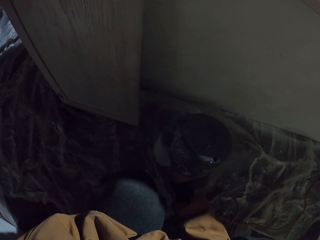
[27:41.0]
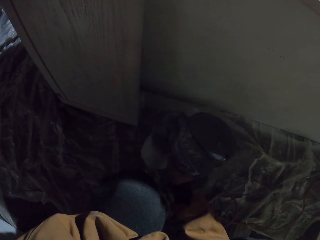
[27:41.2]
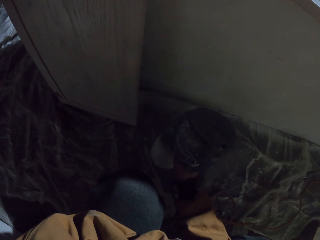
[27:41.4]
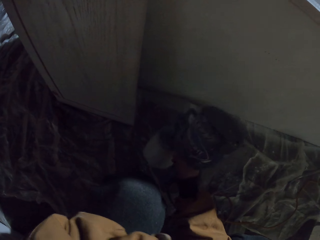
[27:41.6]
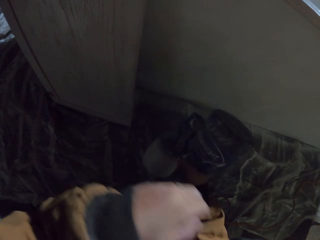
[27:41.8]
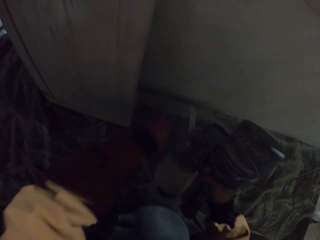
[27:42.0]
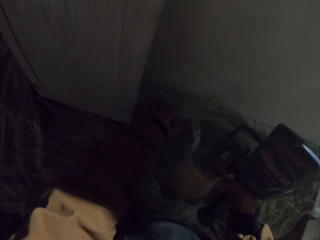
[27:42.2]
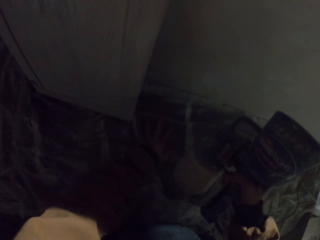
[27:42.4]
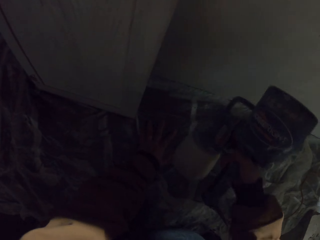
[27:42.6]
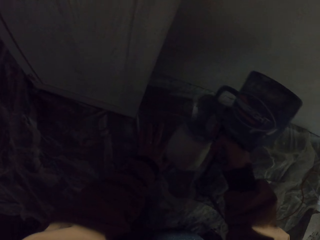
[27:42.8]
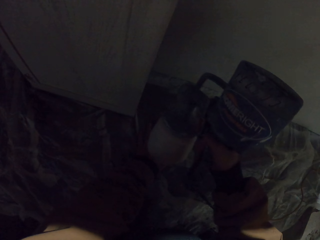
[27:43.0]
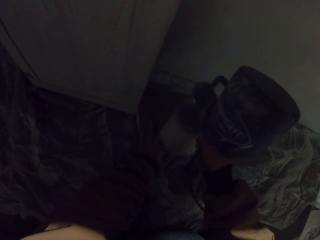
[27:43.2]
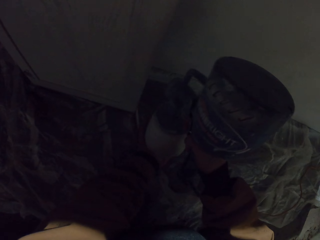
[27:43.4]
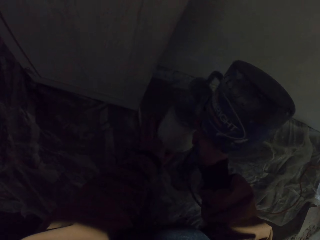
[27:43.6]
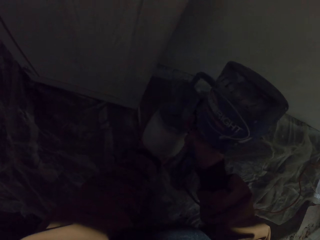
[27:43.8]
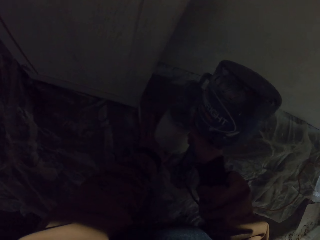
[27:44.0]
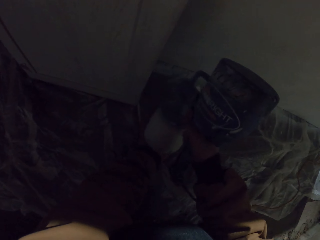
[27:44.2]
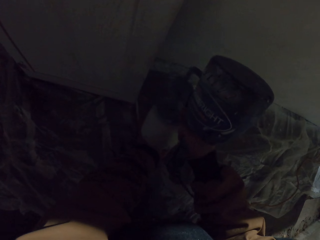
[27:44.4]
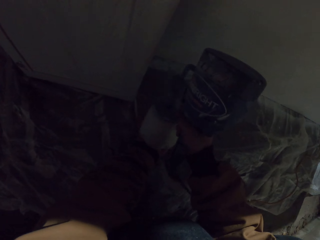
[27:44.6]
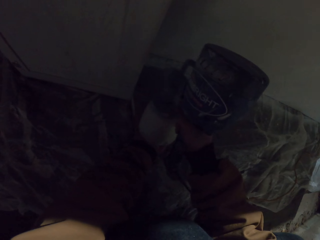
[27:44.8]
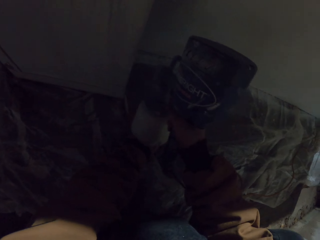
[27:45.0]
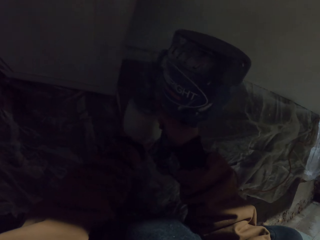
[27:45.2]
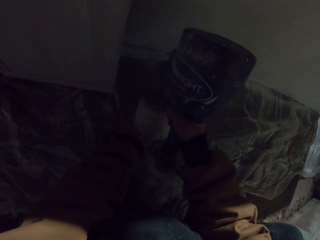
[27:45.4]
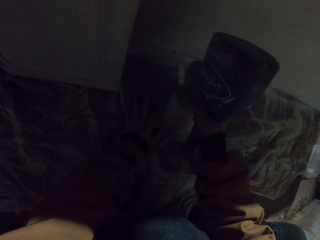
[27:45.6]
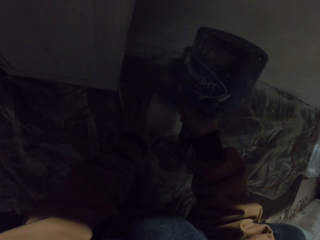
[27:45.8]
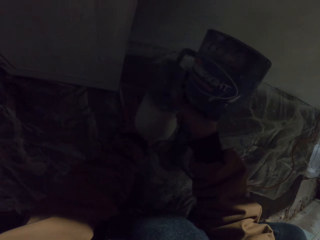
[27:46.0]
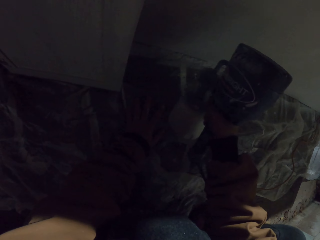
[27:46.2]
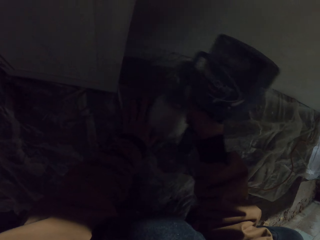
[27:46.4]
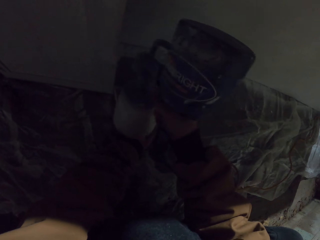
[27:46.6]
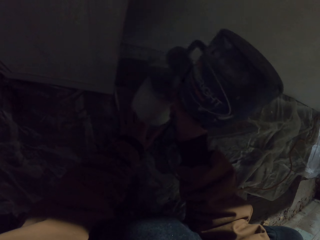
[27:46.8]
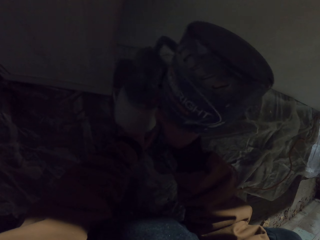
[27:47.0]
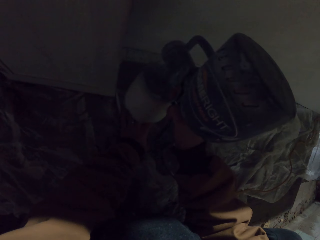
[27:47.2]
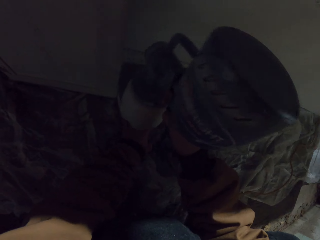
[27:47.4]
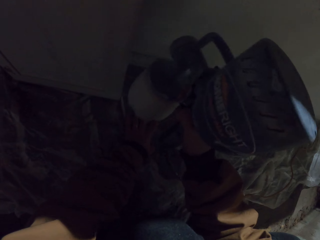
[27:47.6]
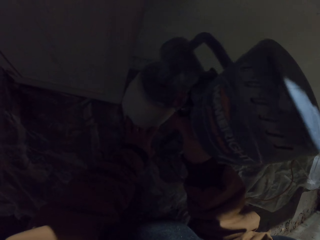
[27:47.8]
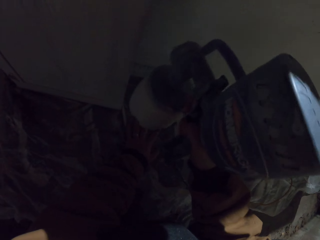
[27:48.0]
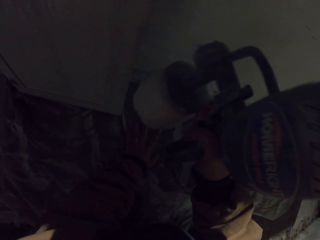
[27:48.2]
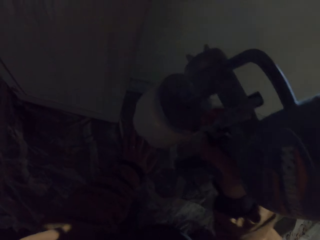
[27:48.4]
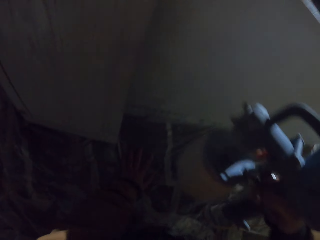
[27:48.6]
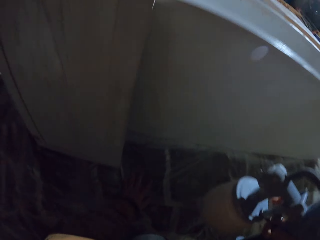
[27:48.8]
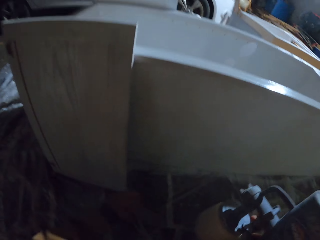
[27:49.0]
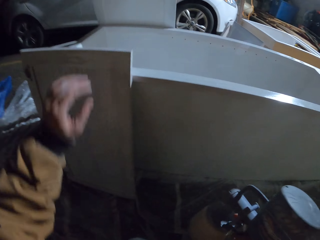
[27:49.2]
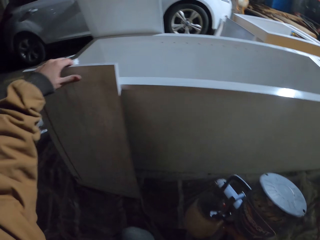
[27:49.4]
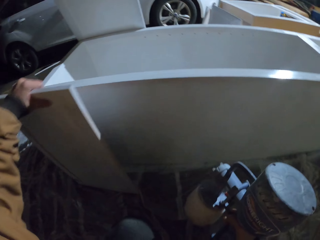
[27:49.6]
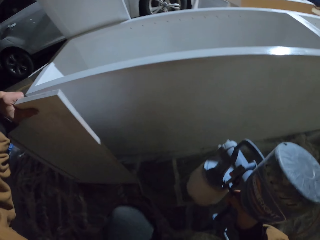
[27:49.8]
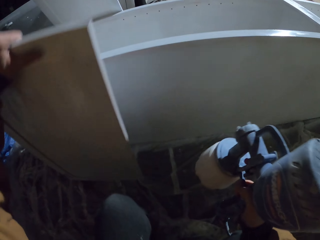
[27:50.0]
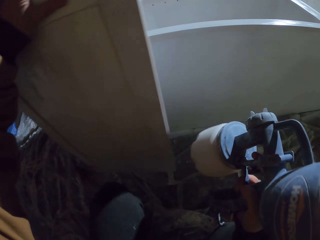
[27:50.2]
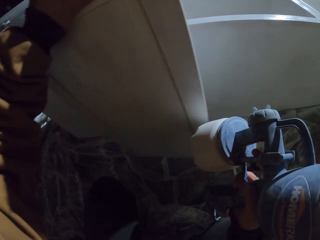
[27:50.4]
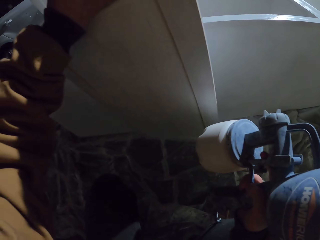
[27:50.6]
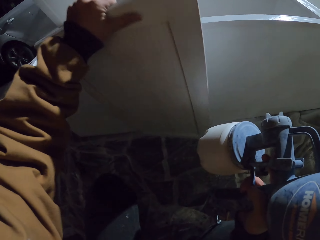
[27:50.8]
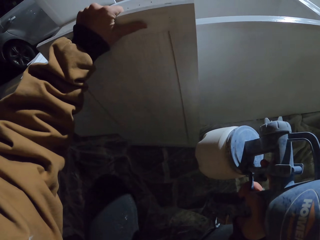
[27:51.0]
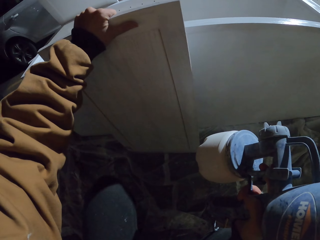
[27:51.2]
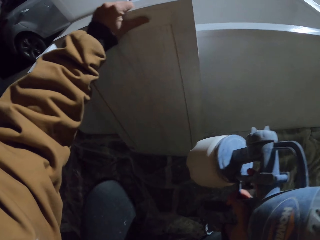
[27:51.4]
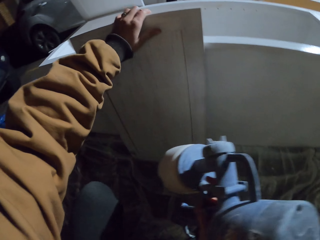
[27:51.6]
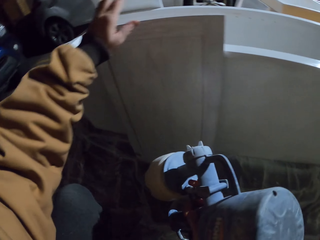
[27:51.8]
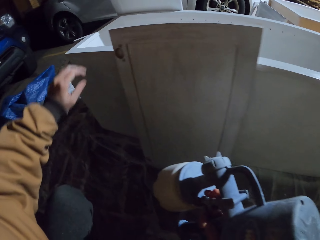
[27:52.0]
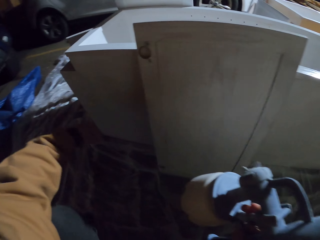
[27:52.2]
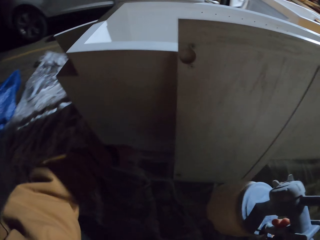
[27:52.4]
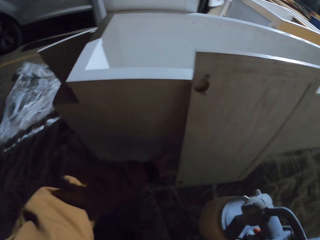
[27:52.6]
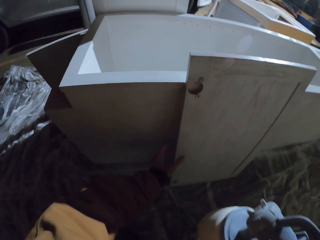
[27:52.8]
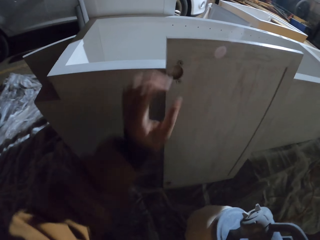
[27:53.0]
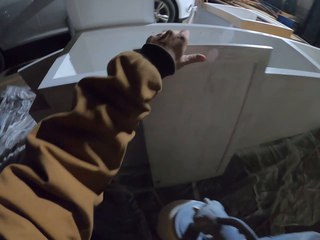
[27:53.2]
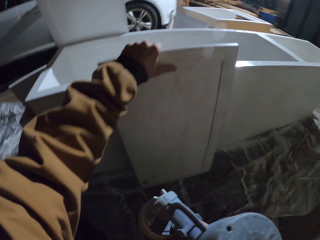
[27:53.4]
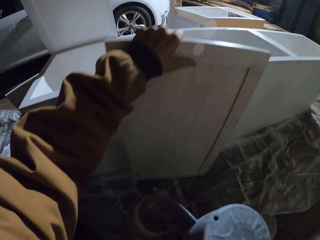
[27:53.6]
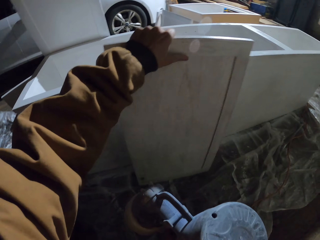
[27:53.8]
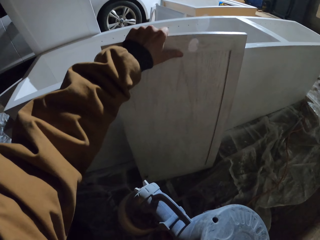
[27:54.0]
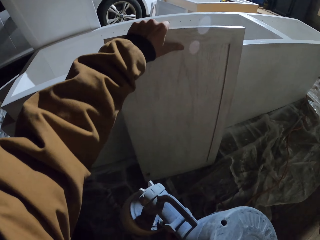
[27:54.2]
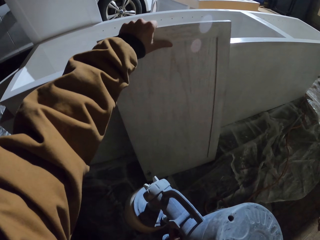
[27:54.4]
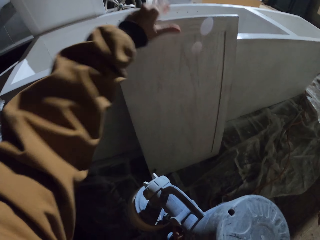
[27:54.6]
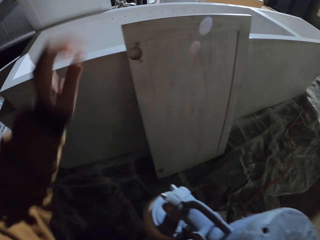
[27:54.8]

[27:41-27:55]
The camera wearer moves the cloth away from the closet. They paint the closet with the spray paint gun. They move the block of wood, and move the block of wood again. They stare at the closet. They move the block of wood again.

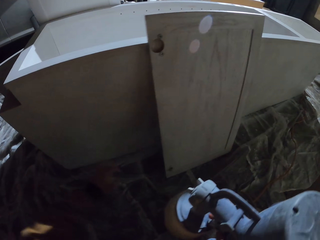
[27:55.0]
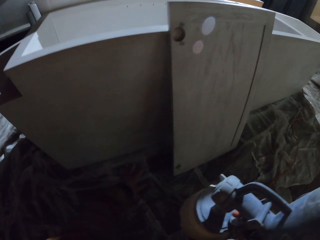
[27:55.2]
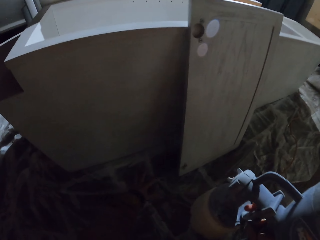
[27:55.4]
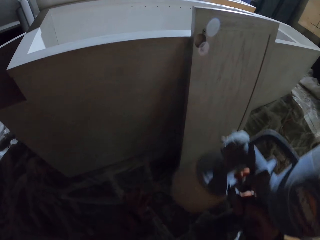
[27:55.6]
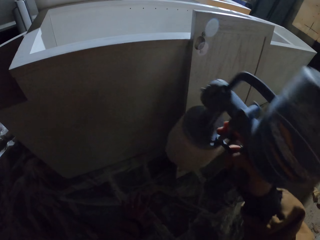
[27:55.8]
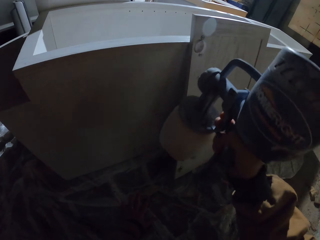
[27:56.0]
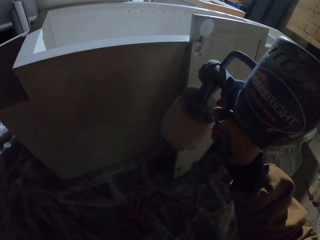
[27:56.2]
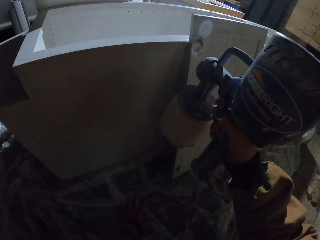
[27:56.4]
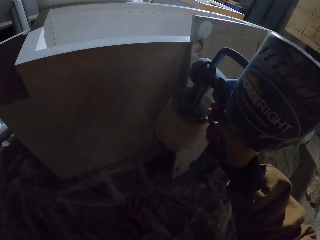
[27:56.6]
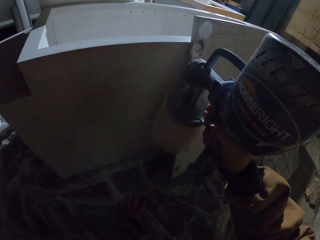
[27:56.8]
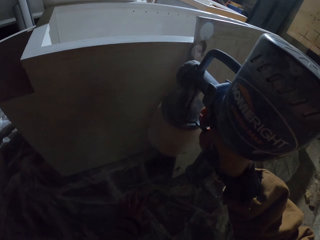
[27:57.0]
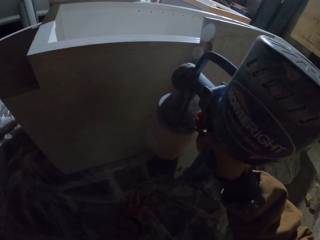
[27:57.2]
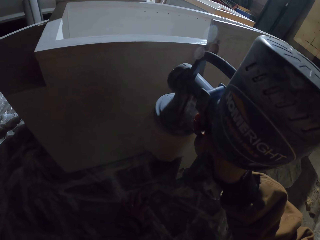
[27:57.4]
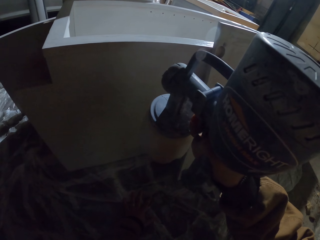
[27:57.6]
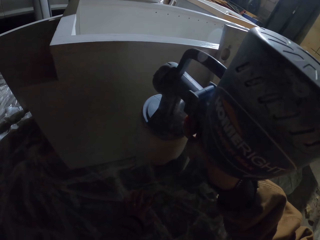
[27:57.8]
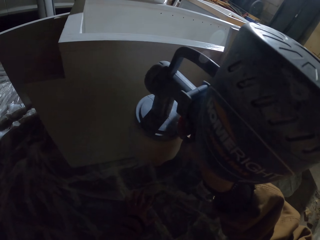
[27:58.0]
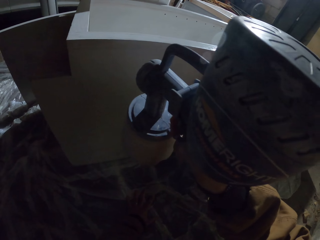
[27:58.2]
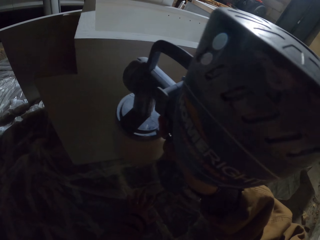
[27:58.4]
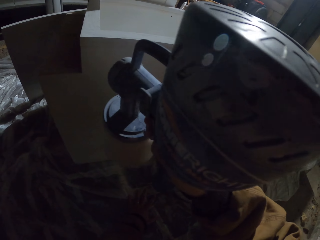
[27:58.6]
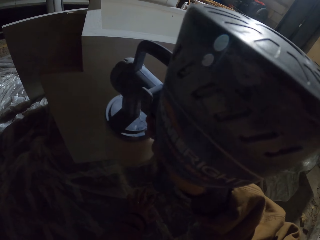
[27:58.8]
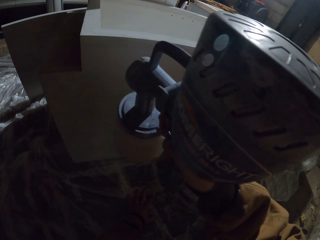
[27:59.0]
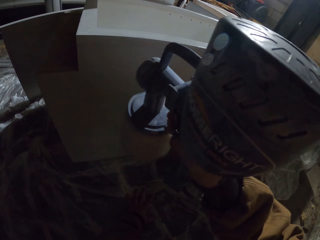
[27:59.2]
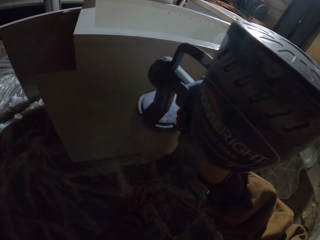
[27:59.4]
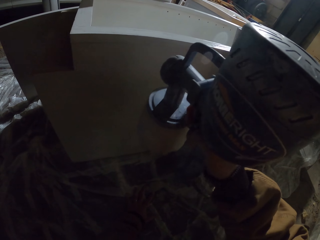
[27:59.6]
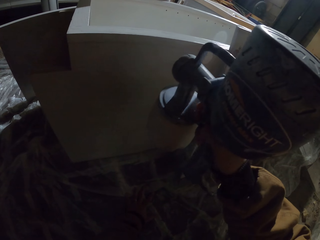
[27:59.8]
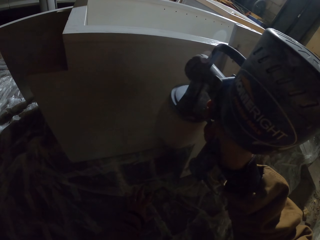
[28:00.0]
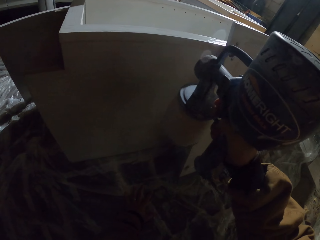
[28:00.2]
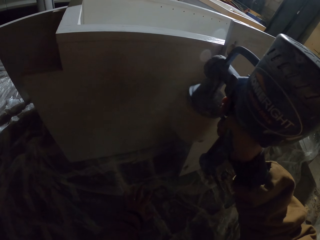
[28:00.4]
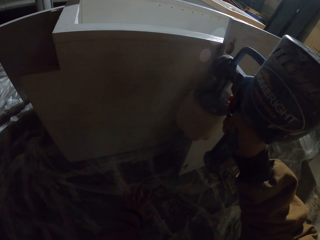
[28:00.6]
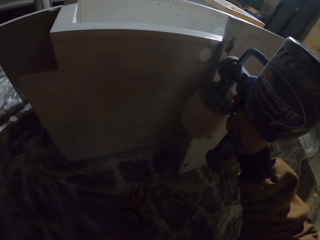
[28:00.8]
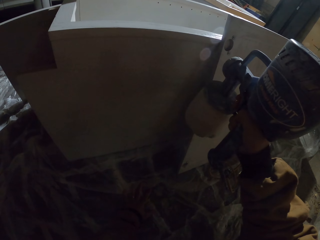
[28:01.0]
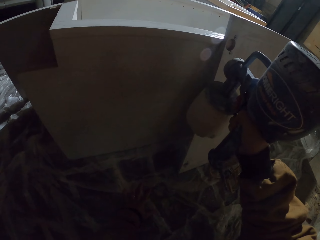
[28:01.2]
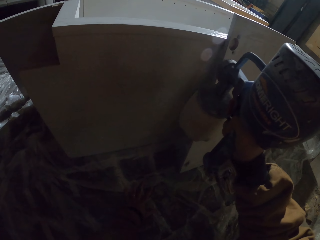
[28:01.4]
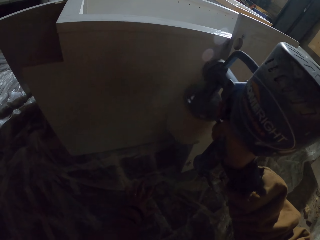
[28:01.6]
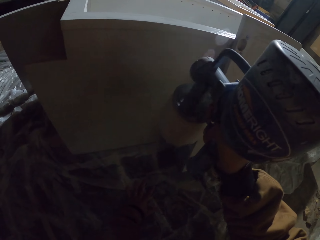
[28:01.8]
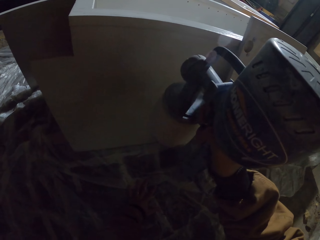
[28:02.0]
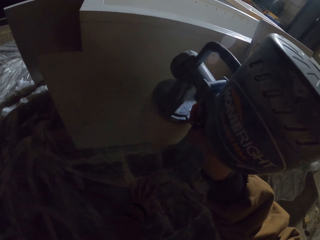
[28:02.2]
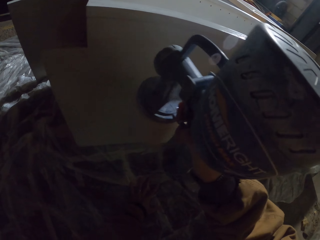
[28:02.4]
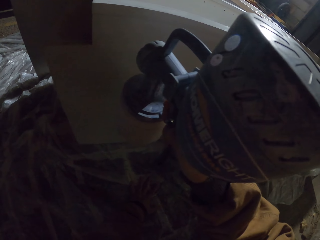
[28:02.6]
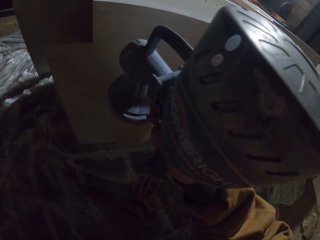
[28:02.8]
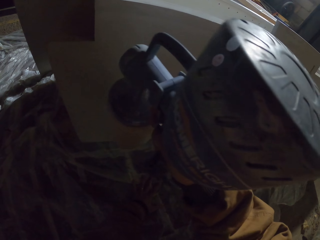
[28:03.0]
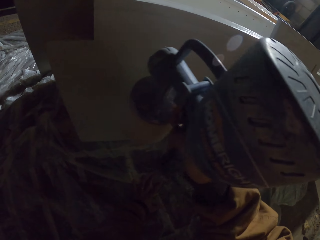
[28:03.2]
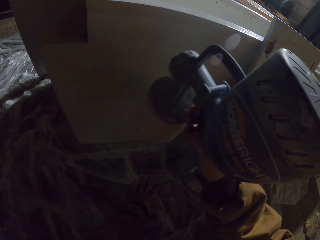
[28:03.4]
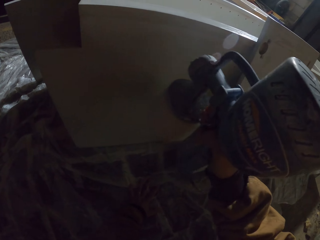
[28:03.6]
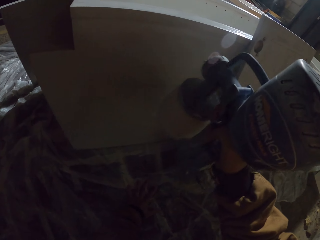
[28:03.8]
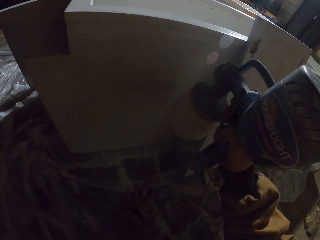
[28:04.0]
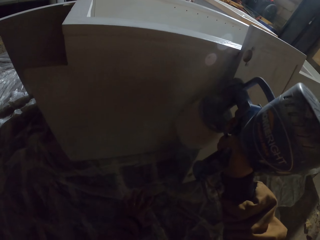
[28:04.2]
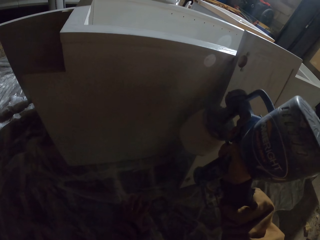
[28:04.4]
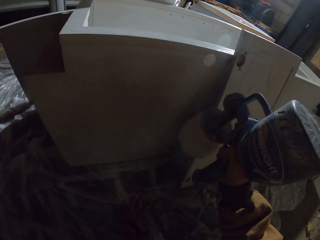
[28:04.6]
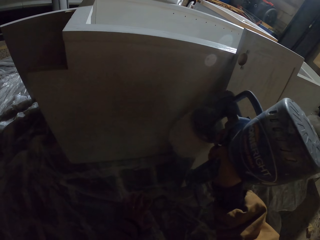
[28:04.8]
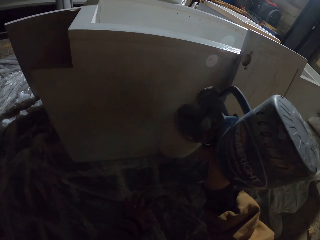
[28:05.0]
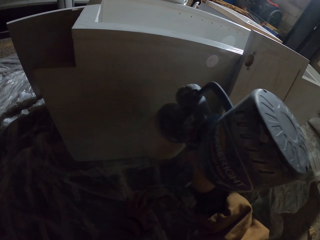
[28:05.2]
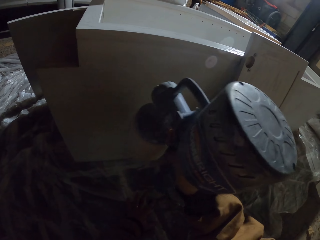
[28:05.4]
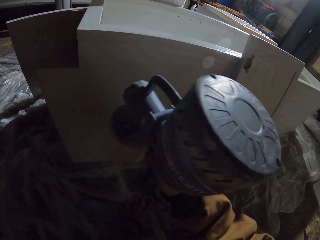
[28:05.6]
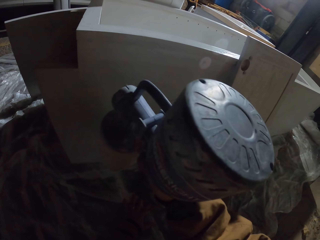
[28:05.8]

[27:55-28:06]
The camera wearer holds the cloth on the floor. They paint the closet with the spray paint gun.
